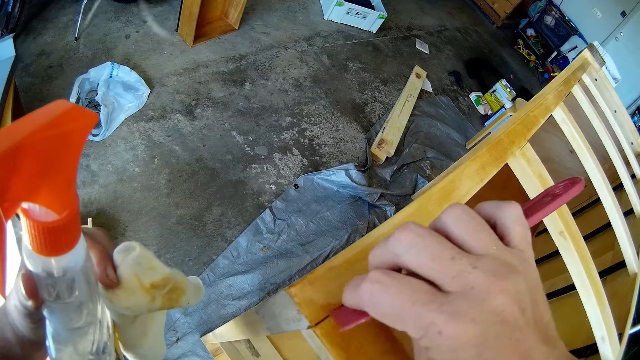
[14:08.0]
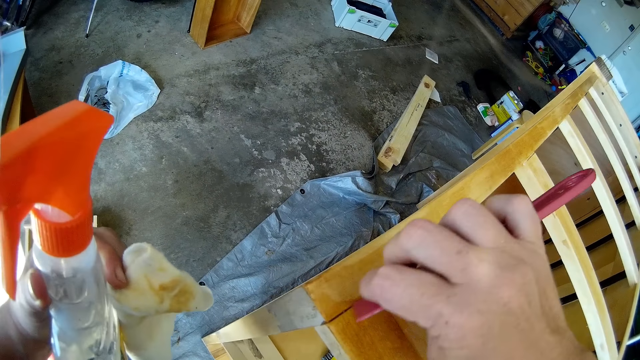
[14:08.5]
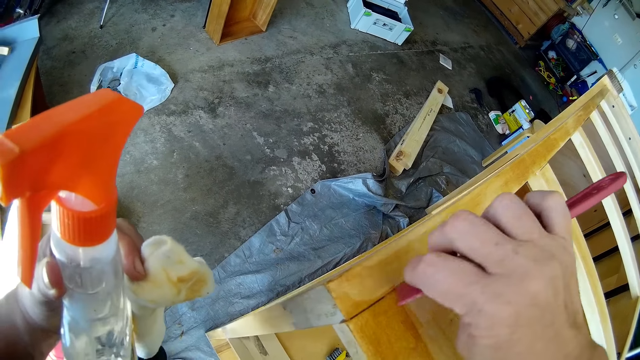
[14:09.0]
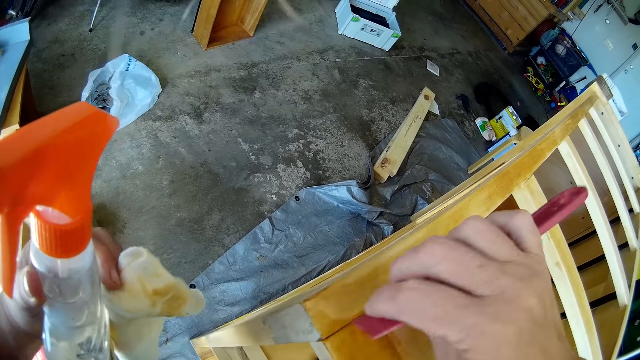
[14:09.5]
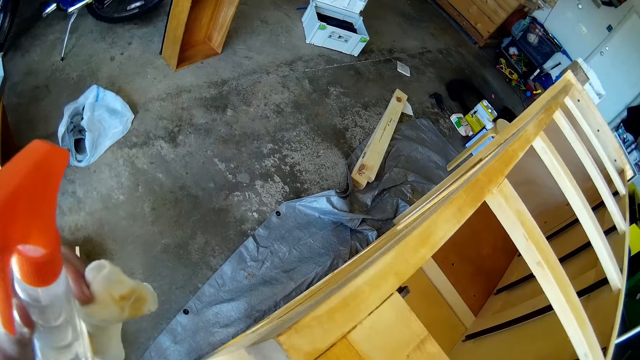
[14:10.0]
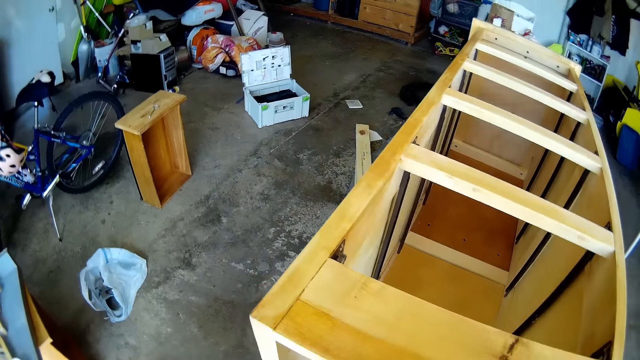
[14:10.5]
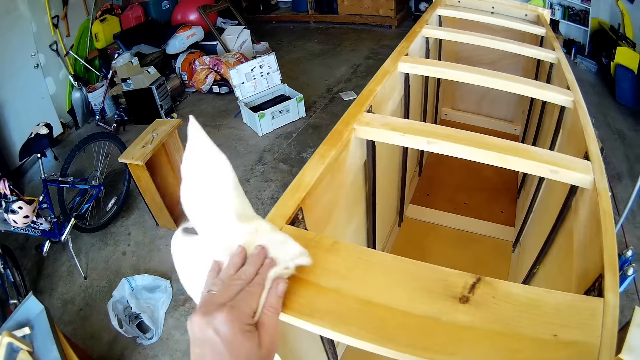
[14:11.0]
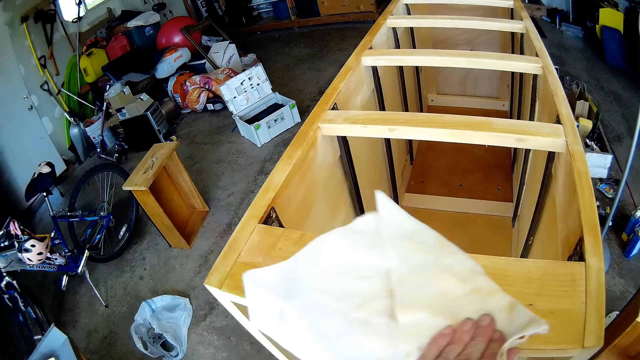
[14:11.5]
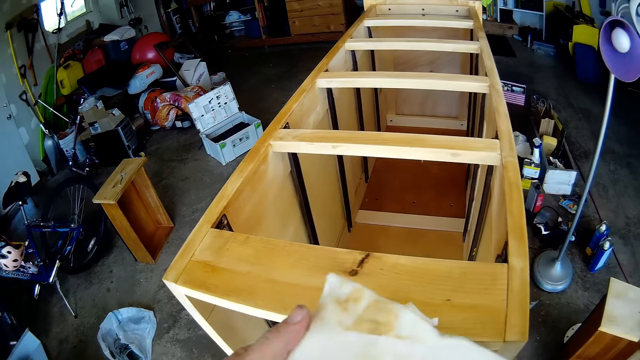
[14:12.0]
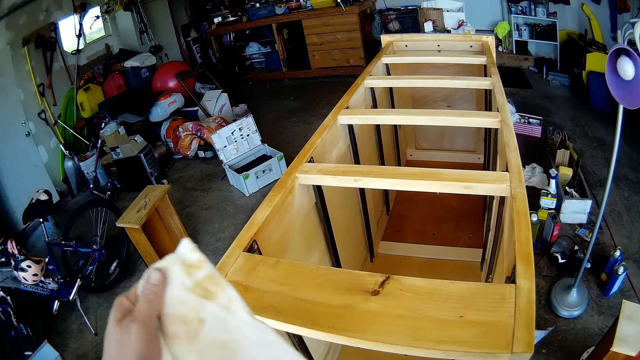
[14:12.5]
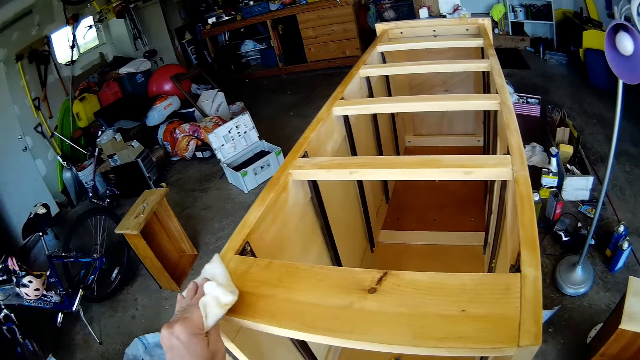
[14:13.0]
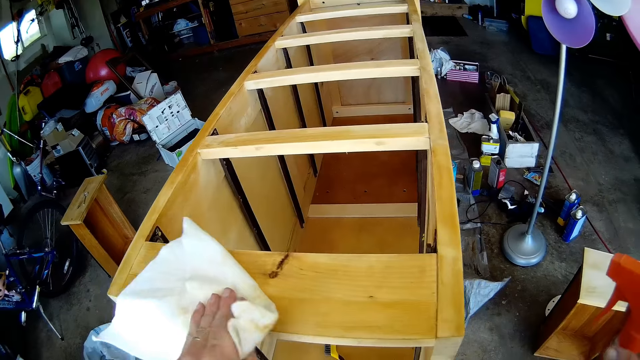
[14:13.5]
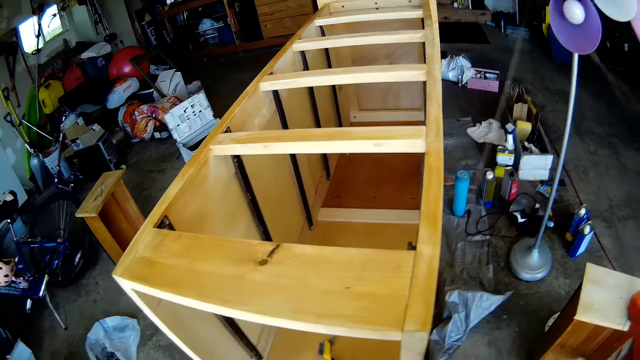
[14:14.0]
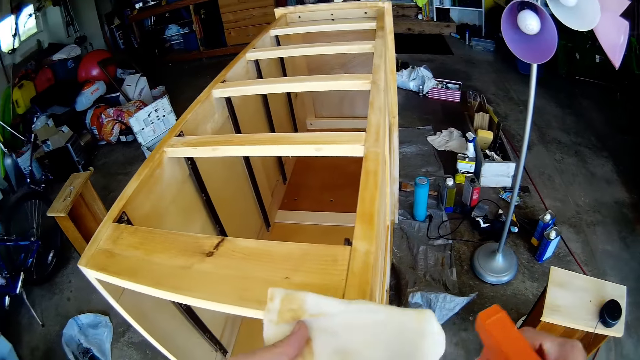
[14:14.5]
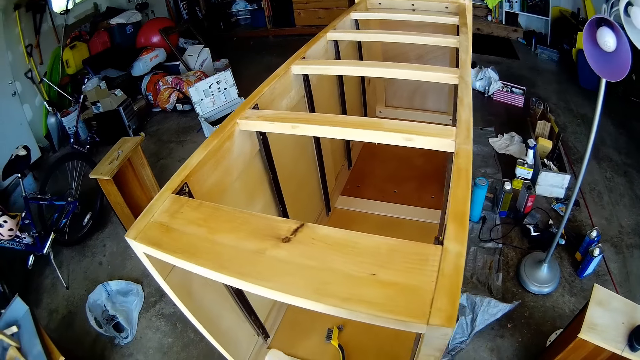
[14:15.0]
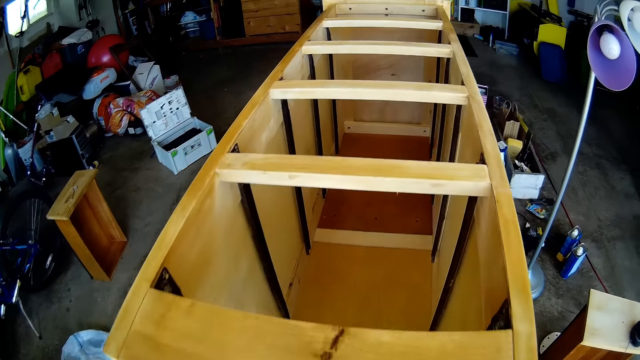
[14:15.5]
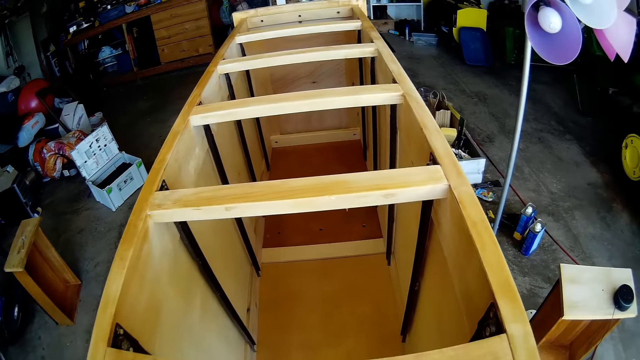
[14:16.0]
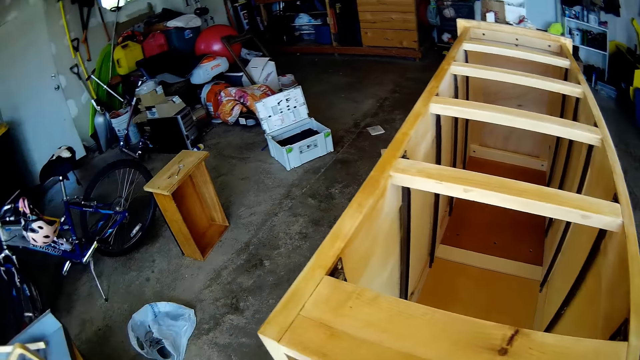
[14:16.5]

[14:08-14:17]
The camera wearer places the spray on the other hand. They wipe the chest of drawers with a cloth.

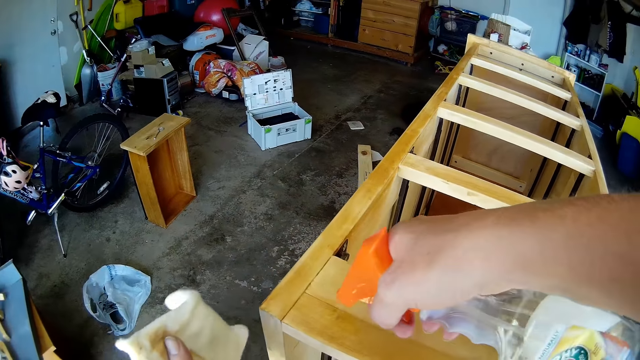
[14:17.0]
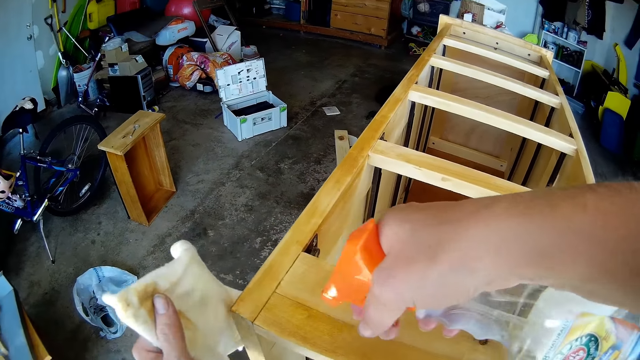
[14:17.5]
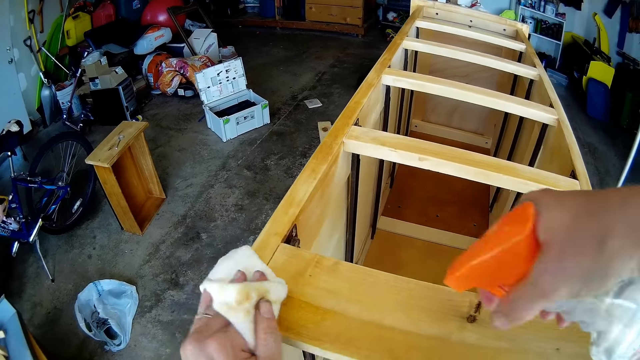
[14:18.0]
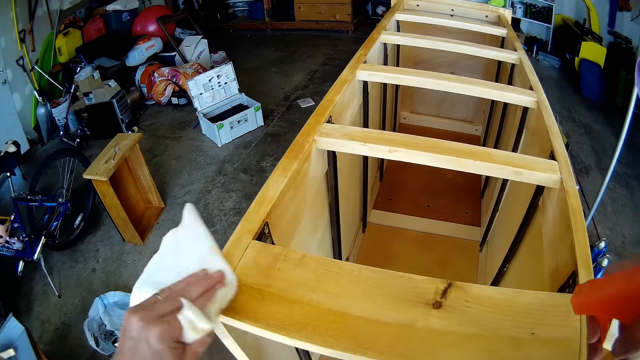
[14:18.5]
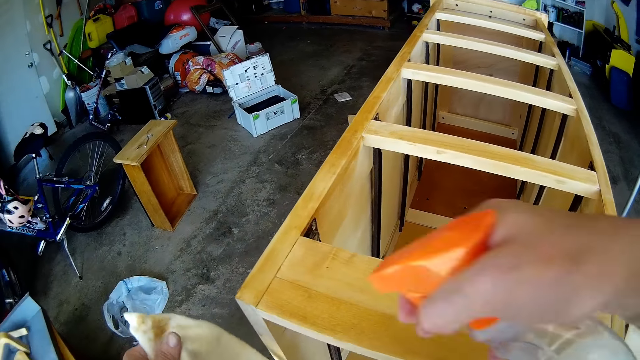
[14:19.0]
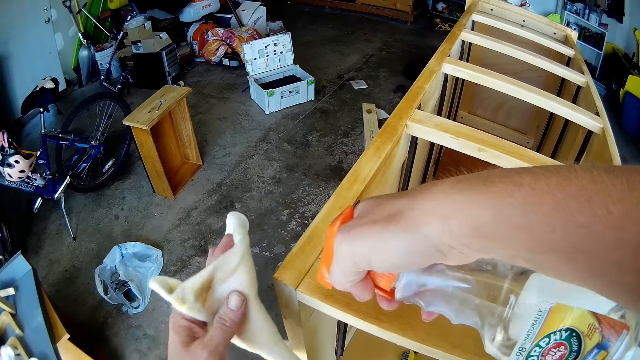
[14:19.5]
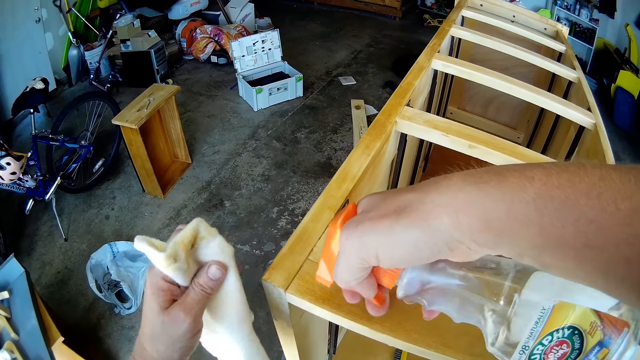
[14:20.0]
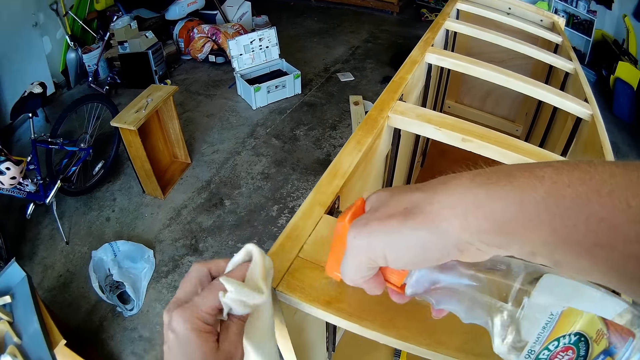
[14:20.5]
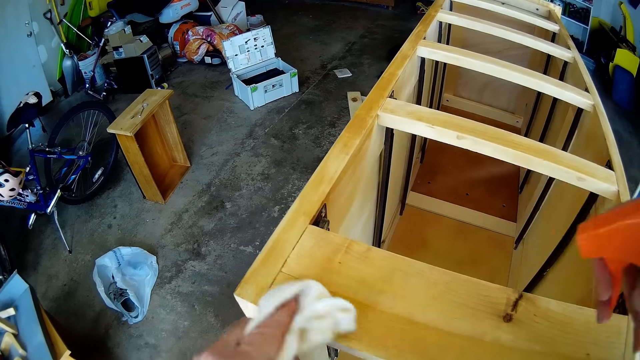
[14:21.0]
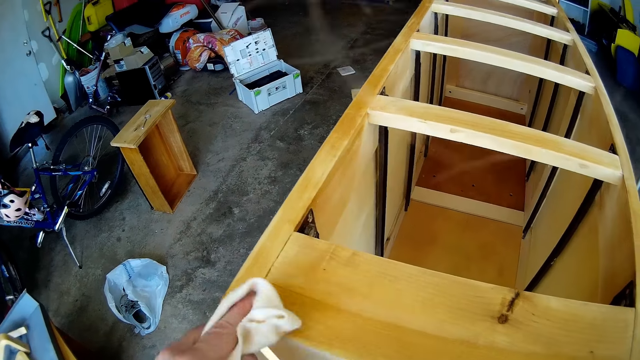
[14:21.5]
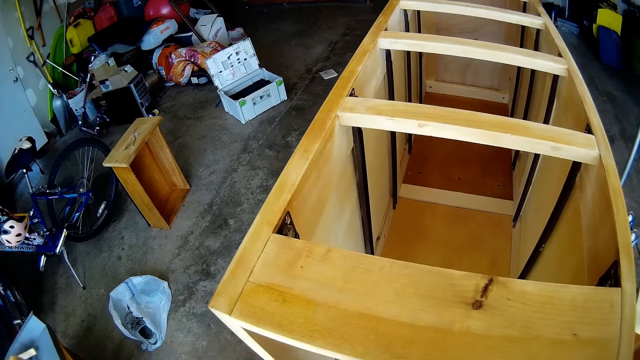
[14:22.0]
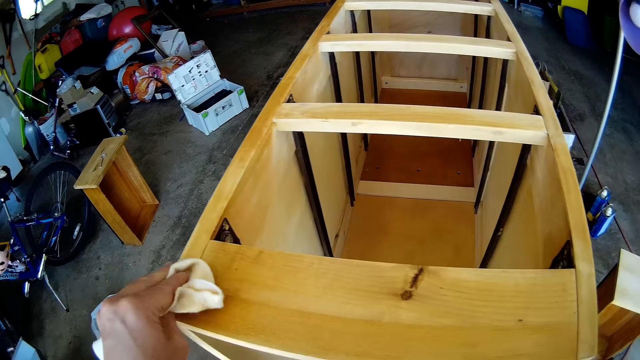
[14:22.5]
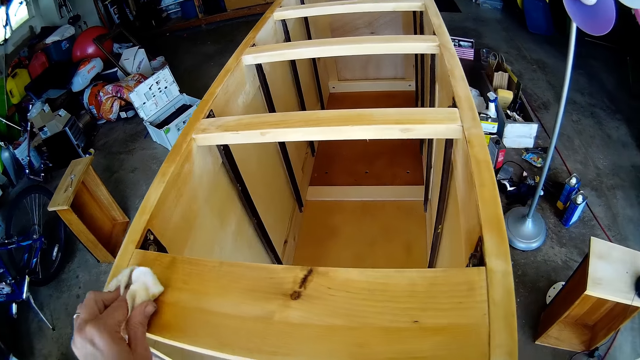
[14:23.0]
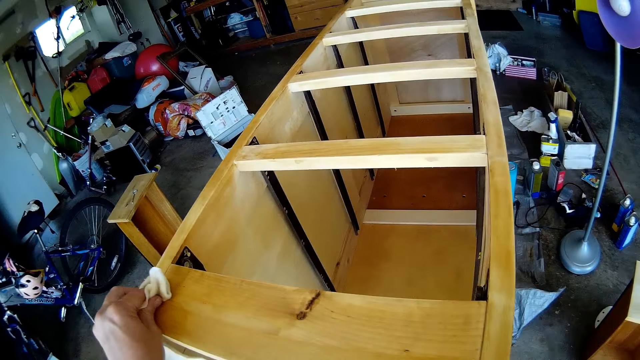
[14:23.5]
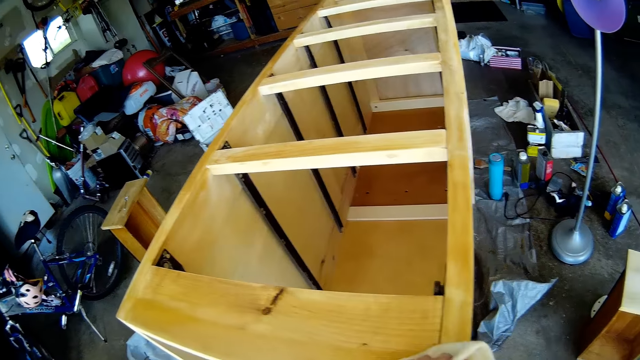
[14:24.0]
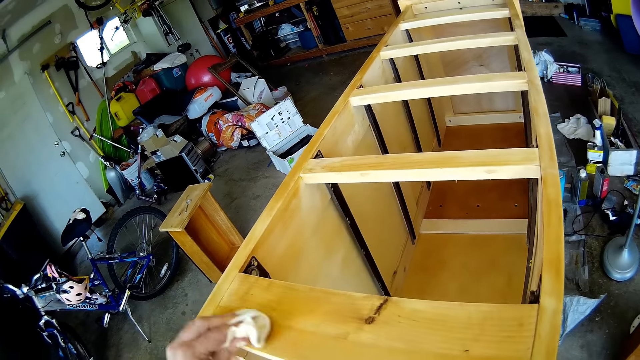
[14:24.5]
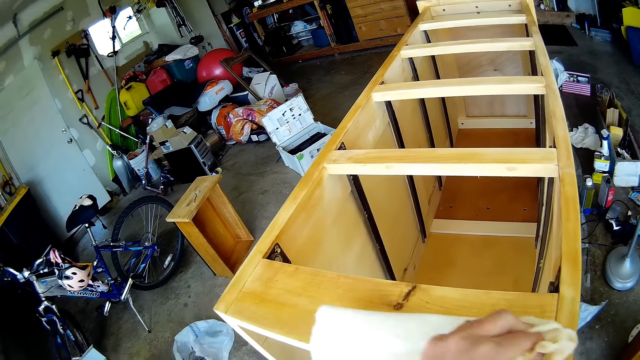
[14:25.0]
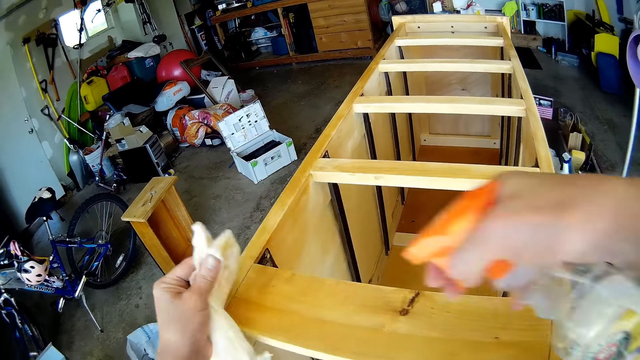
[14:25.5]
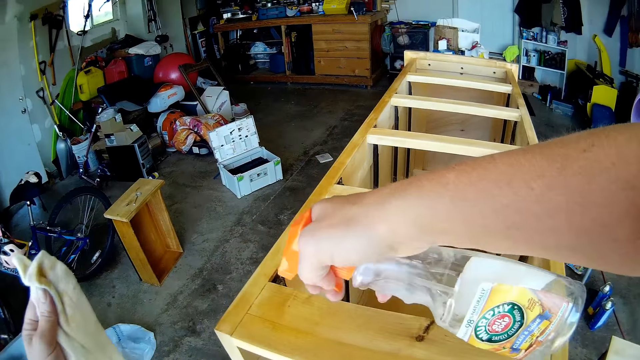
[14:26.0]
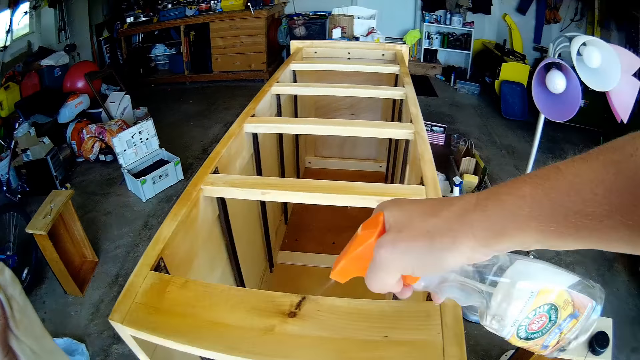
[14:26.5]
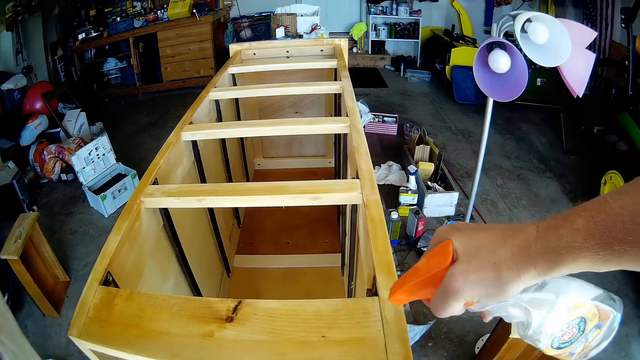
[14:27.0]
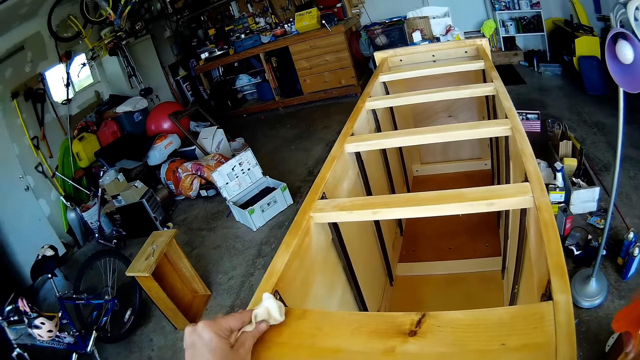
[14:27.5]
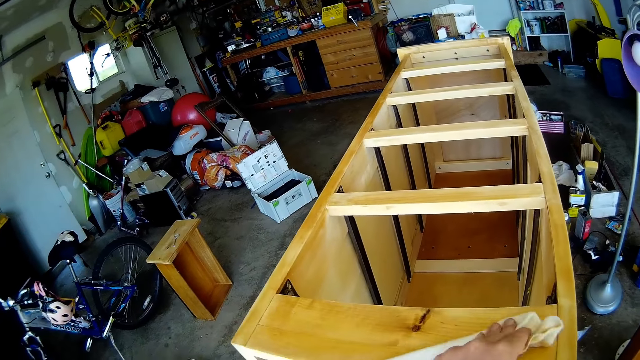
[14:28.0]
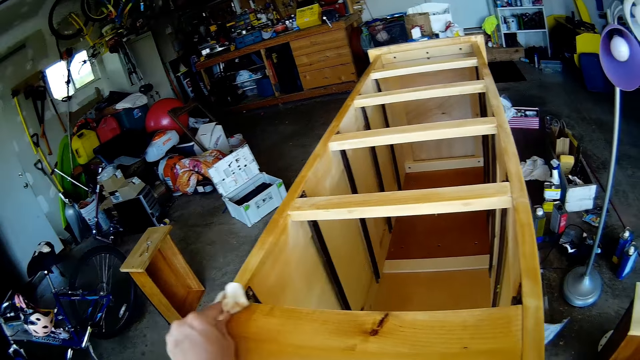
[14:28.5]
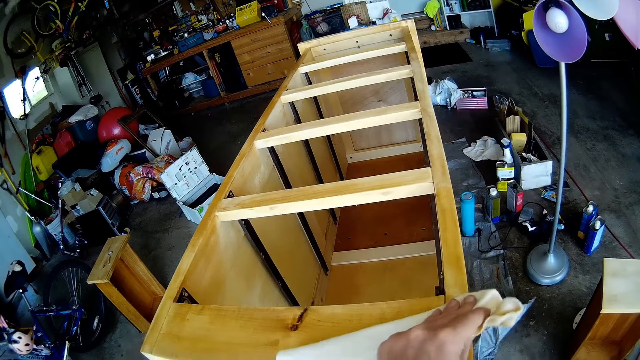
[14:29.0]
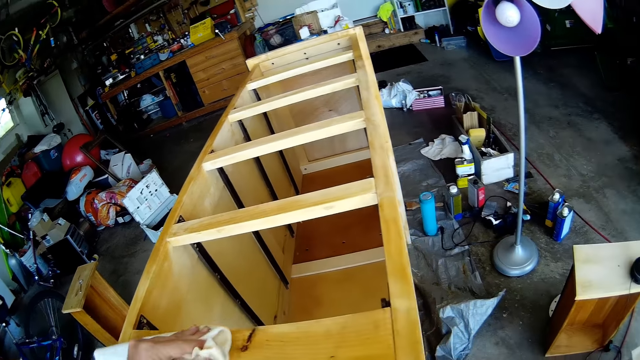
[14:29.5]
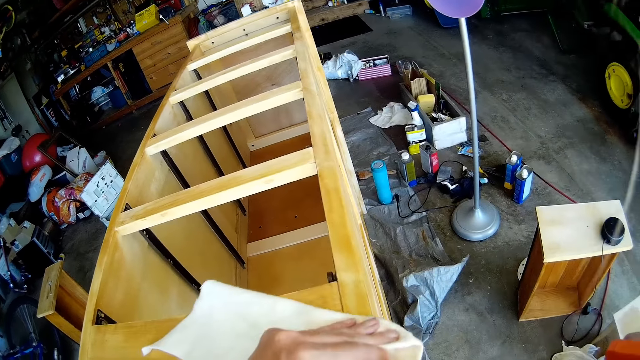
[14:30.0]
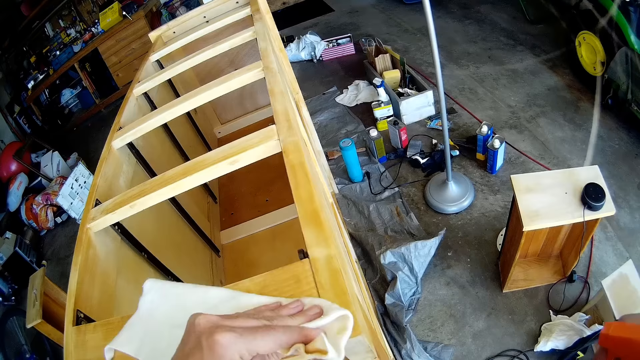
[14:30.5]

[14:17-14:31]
The camera wearer sprays the cabinet or chest of drawers with the wooden furniture cleaning spray. They wipe the chest of drawers with a cloth. They spray the cabinet with the wooden furniture cleaning spray. They wipe the chest of drawers with the cloth. They spray the cabinet with the wooden furniture cleaning spray. They wipe the chest of drawers with the cloth.
